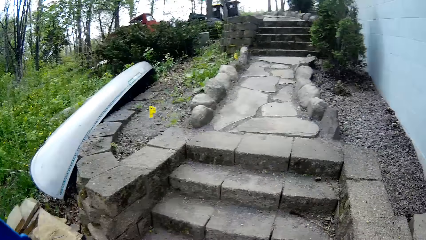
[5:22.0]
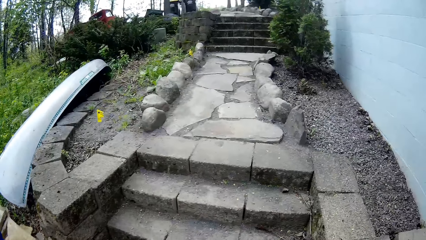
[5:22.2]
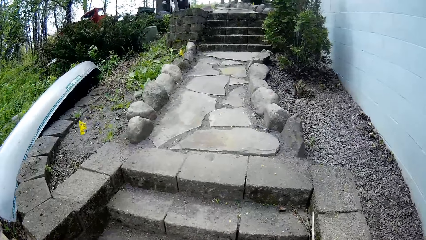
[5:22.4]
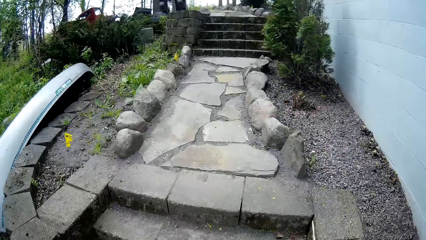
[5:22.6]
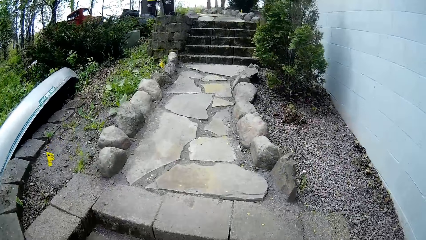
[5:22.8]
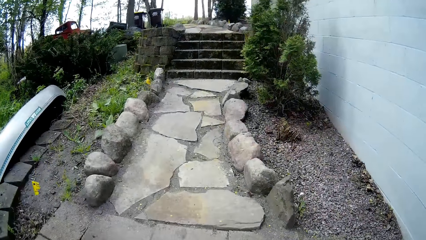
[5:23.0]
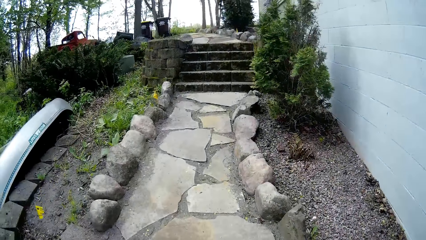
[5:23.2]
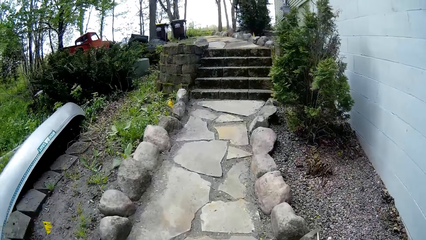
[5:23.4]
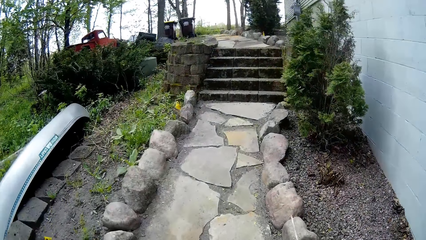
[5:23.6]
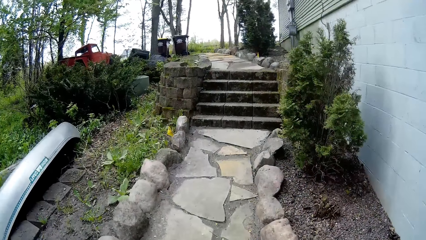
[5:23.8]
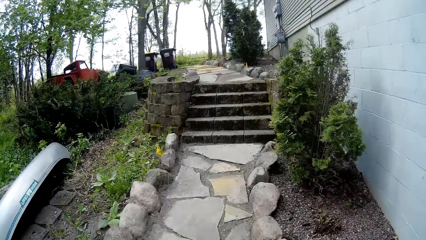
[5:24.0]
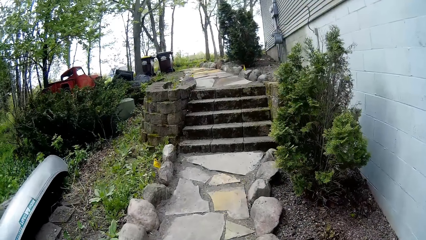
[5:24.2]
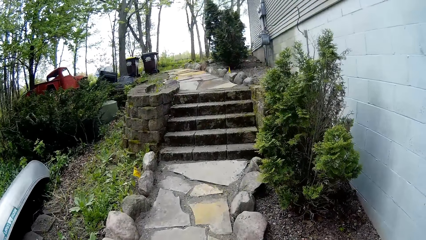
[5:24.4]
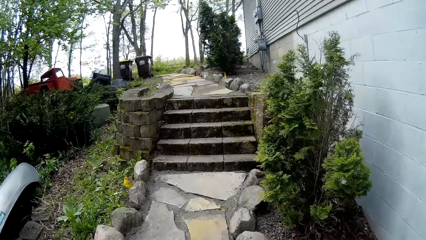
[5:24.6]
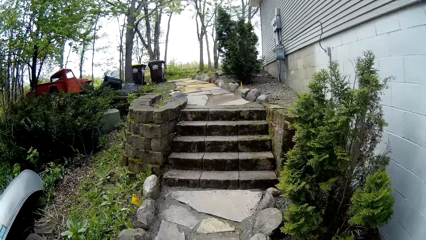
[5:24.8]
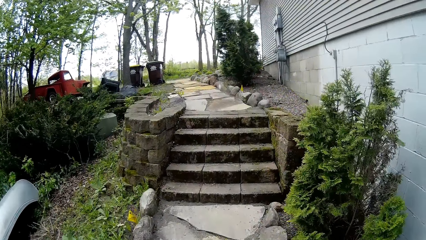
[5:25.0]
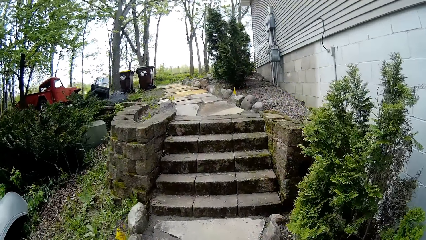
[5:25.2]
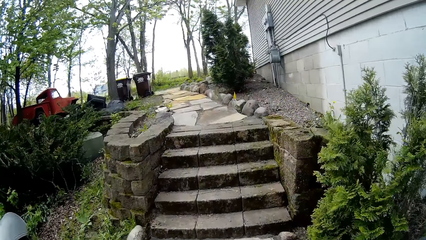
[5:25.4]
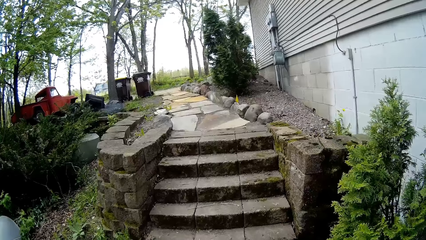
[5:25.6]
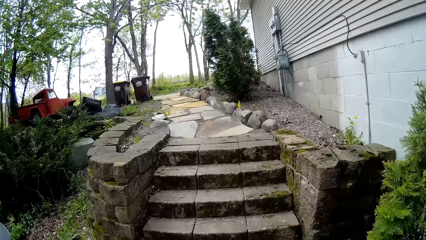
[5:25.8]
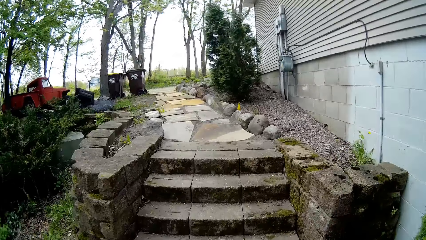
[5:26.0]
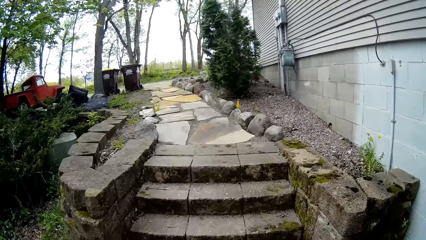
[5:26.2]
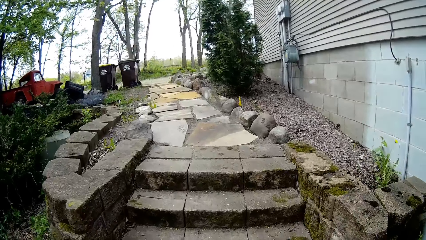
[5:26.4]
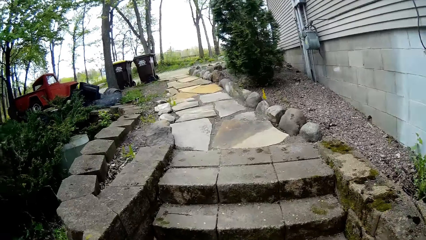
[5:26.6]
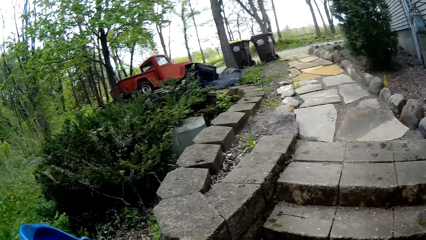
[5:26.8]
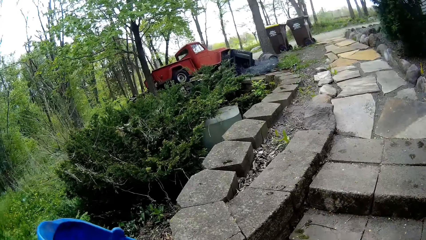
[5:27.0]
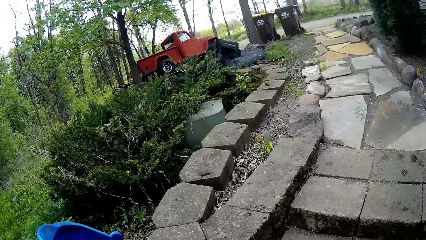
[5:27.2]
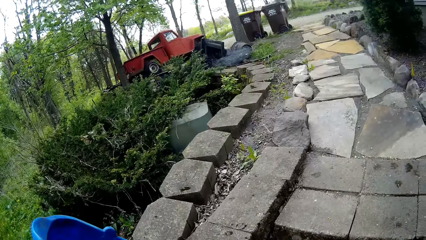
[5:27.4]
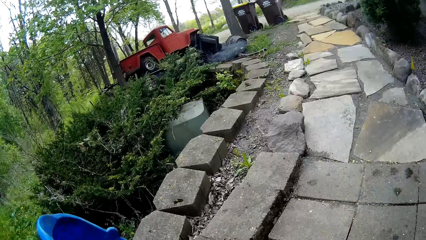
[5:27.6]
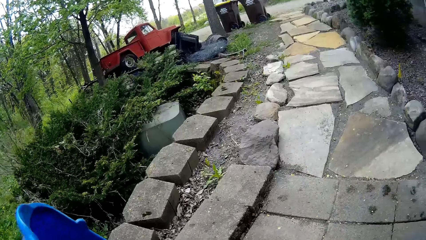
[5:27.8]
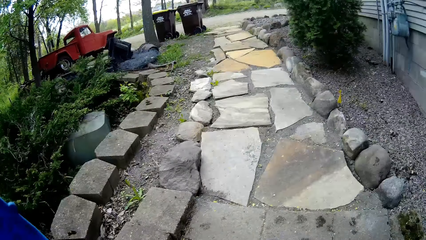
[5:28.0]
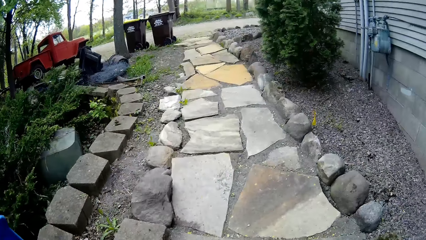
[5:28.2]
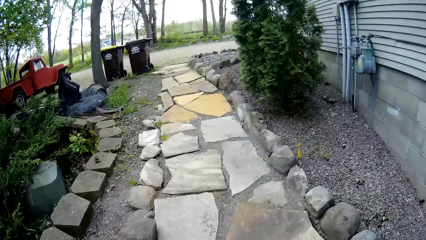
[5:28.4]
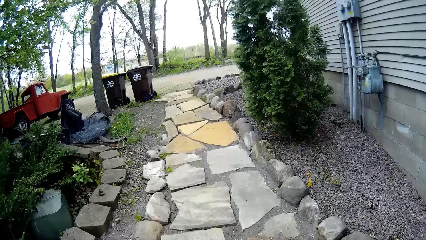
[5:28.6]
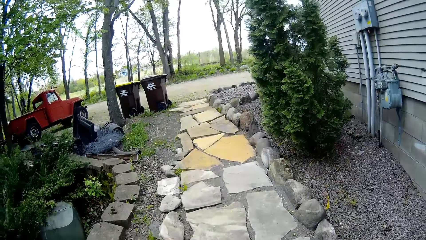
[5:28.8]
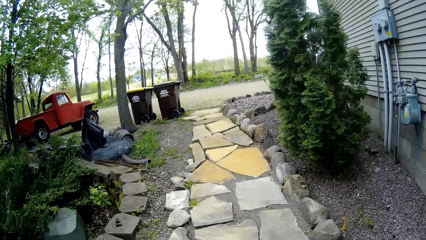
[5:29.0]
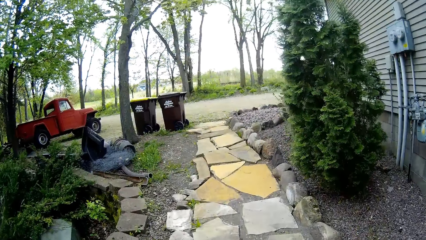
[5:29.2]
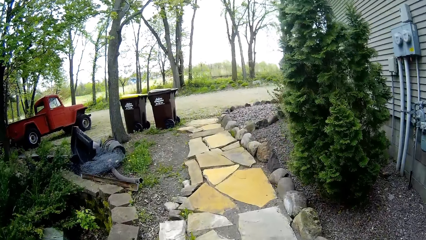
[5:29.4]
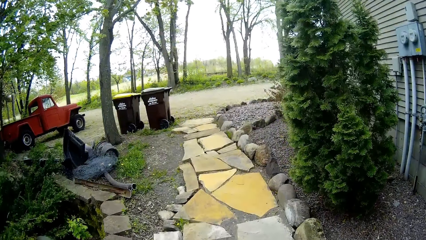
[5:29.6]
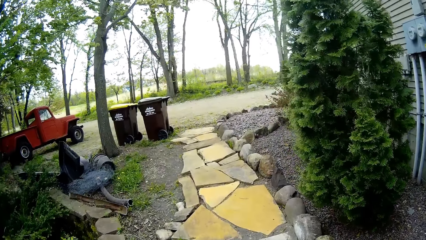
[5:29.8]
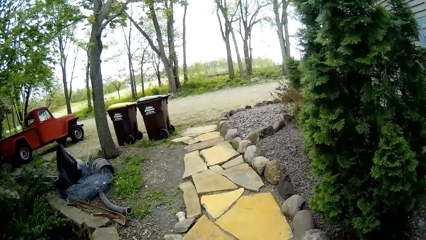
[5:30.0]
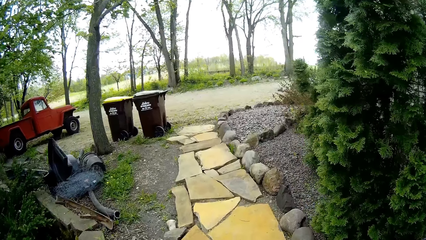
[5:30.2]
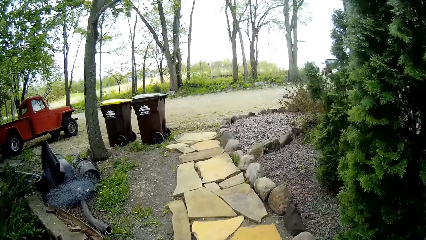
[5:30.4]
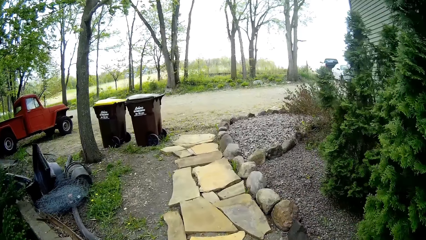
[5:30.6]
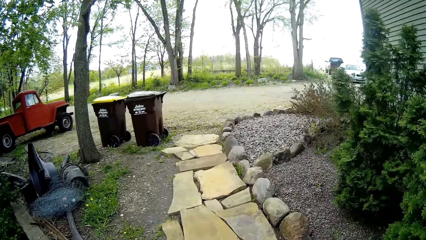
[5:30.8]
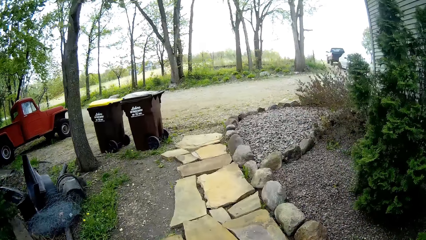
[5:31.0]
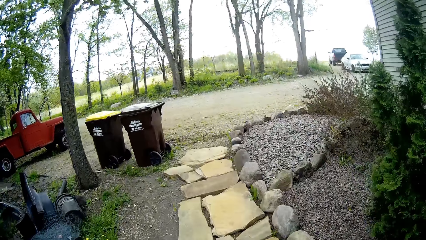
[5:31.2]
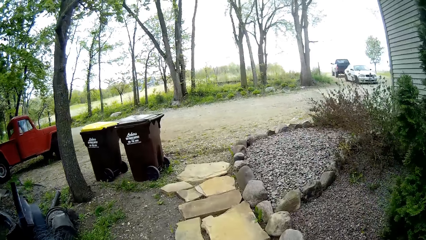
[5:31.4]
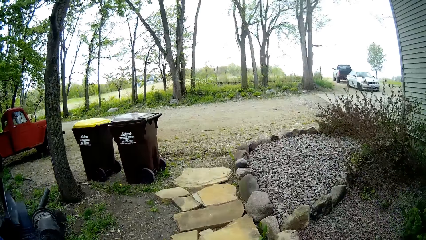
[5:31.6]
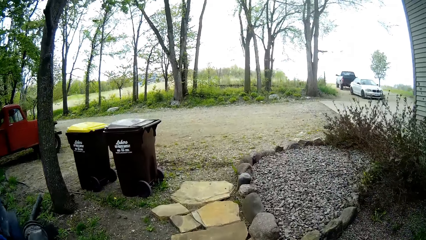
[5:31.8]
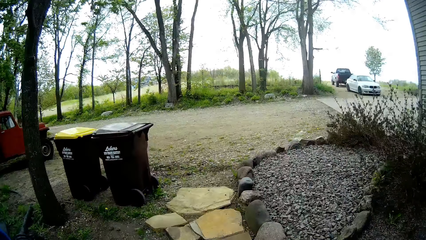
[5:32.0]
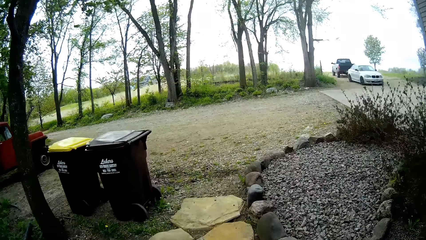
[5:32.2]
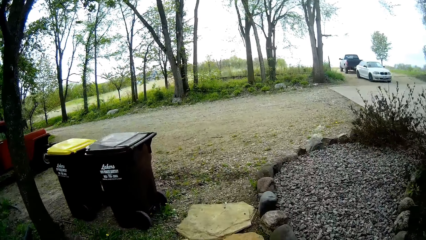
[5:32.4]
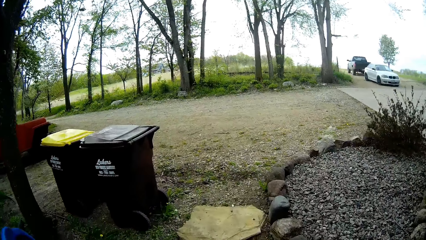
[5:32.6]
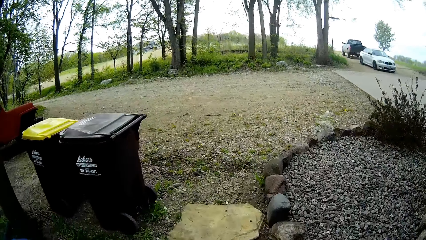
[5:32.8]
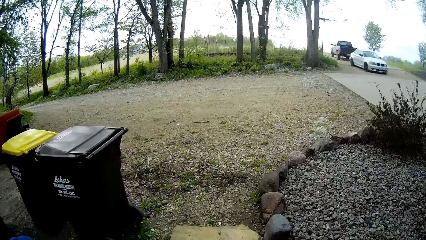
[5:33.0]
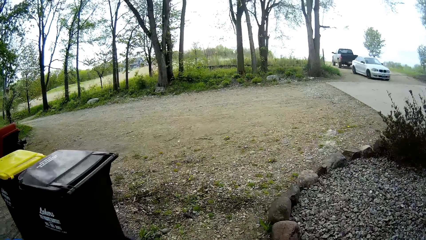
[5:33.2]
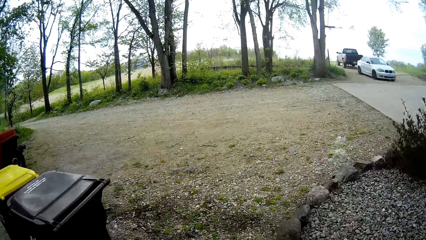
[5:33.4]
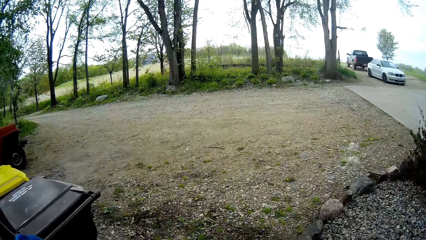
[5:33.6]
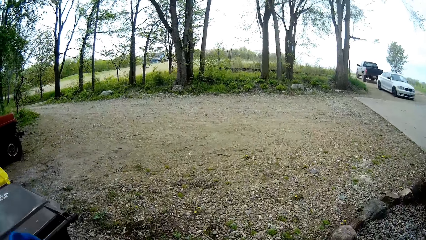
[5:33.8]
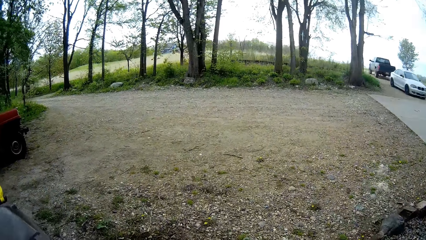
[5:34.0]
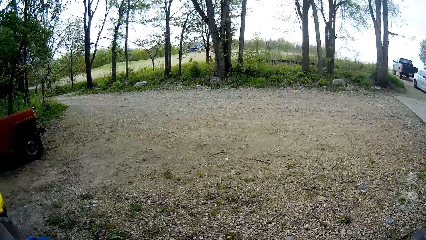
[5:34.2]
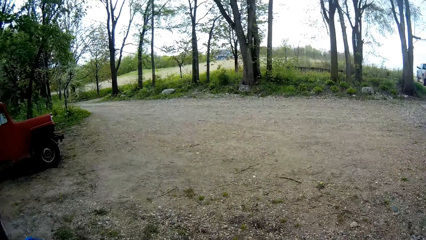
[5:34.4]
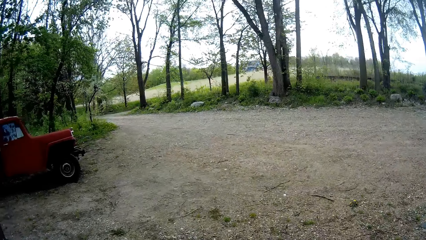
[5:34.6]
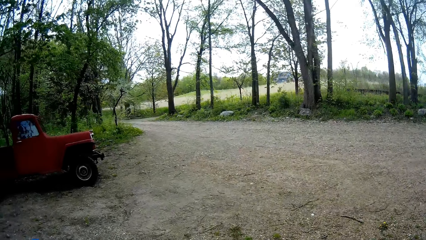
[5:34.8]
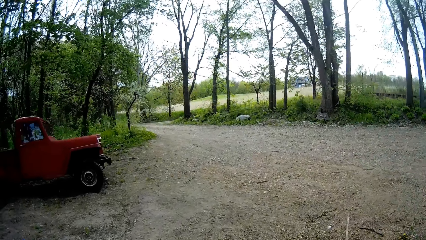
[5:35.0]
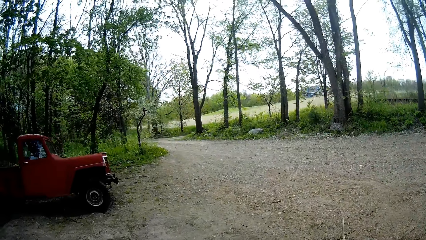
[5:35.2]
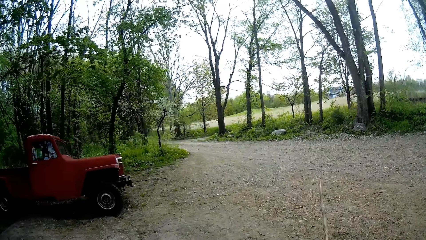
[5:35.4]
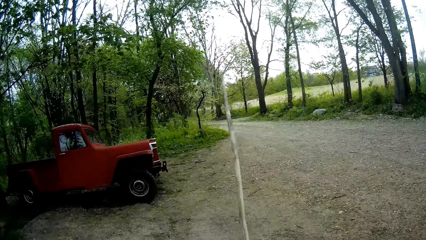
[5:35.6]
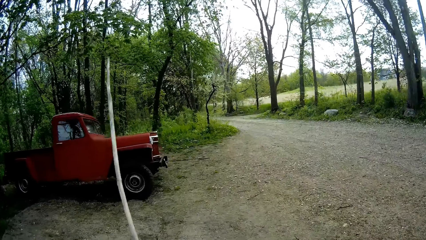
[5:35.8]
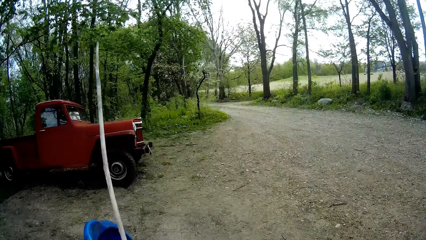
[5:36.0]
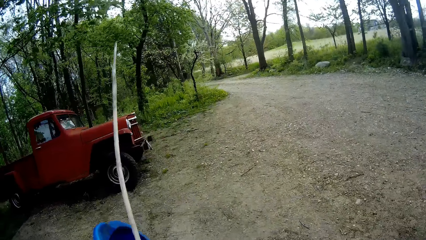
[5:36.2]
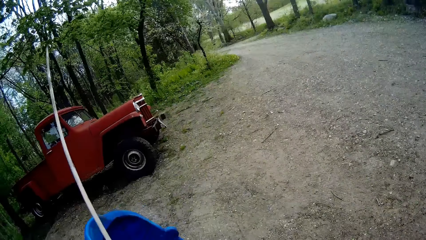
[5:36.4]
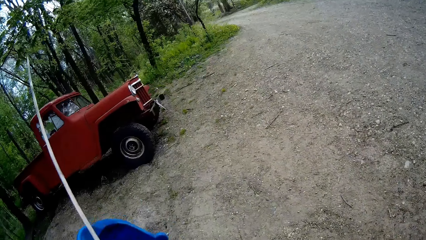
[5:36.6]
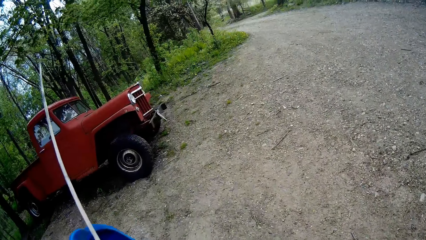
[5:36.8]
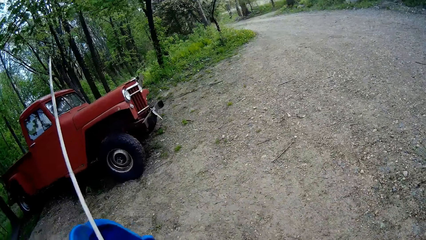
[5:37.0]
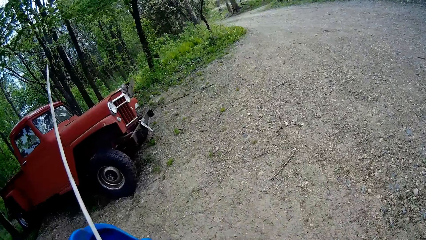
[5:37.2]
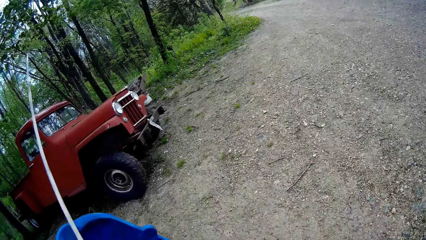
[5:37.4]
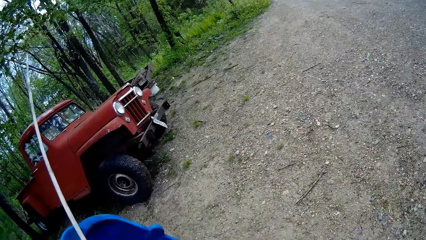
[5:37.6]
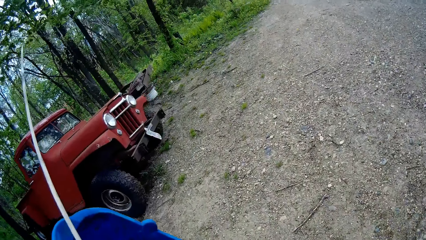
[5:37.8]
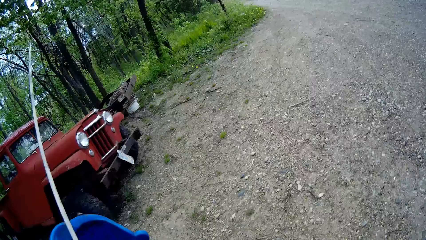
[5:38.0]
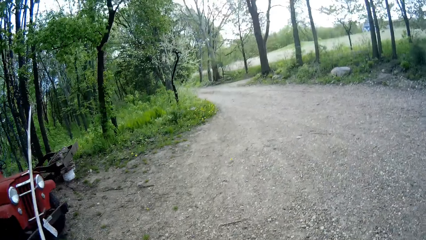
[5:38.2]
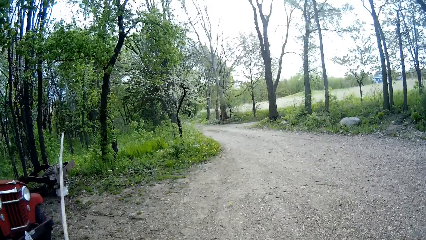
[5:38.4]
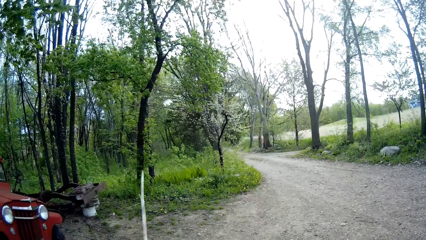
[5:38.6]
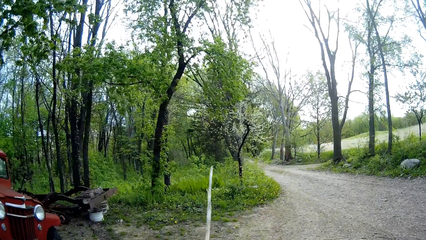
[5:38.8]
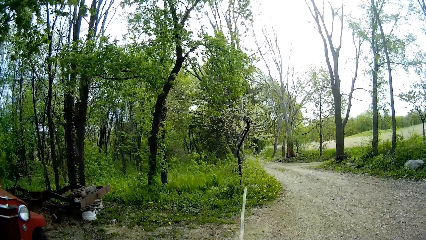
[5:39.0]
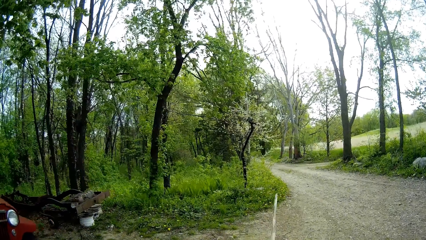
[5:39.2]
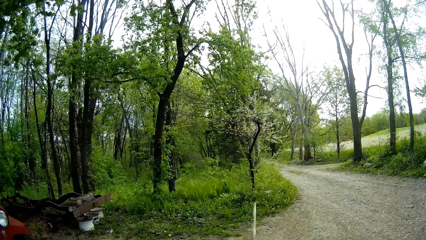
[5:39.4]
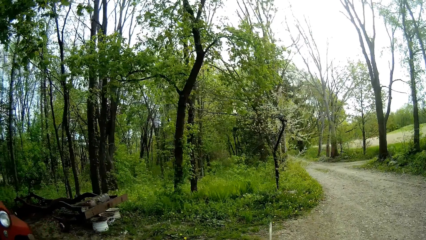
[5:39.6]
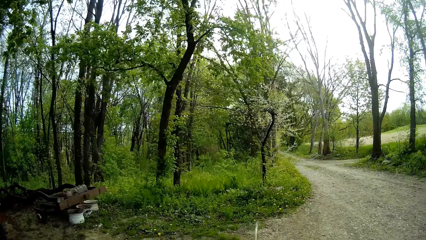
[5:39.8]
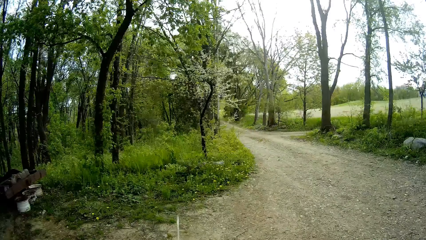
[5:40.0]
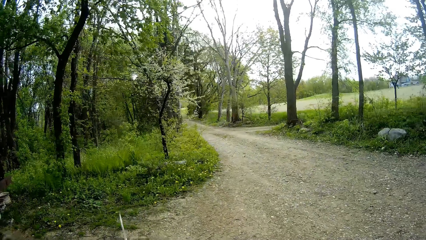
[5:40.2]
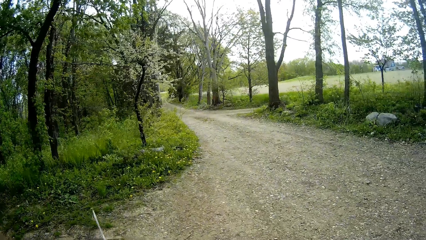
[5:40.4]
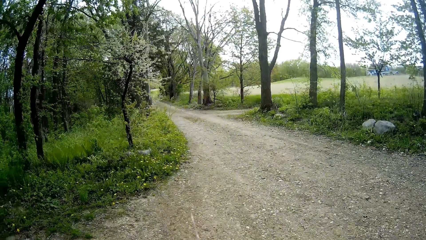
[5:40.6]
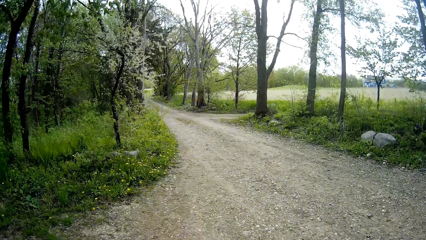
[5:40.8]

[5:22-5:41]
The camera wearer carries the bucket through the pavement. They hold the stick to the bucket.
